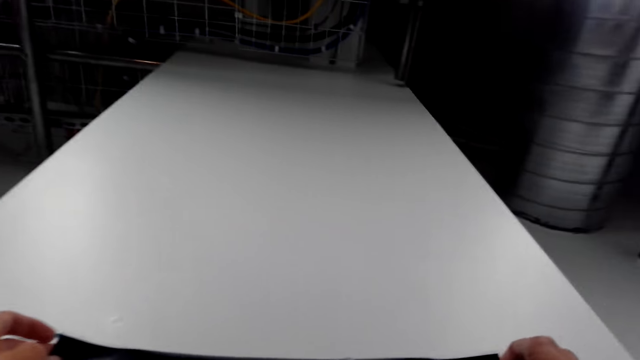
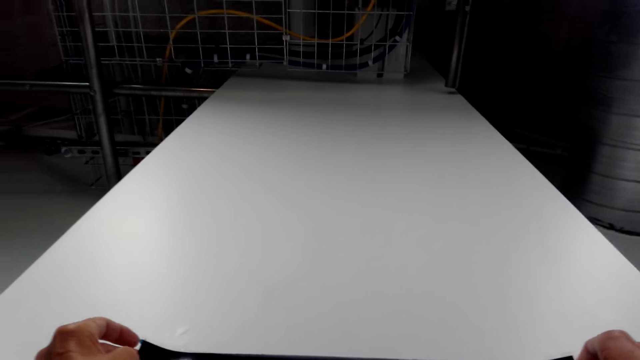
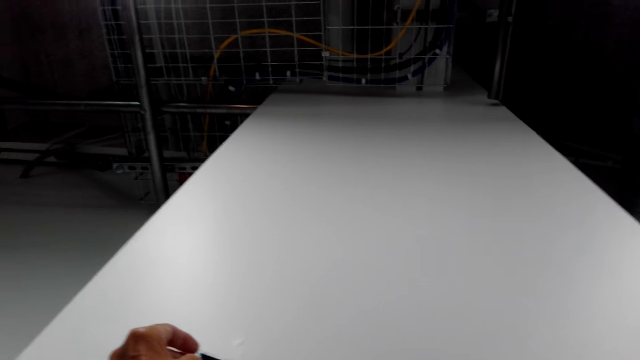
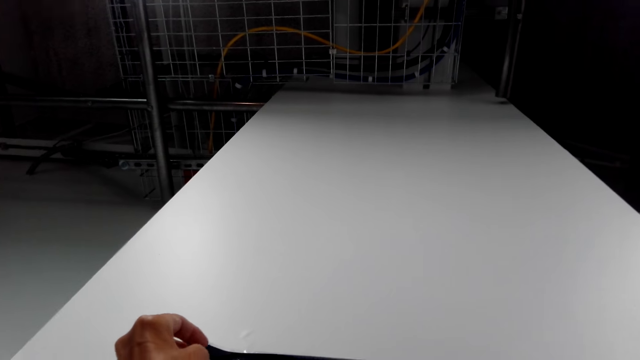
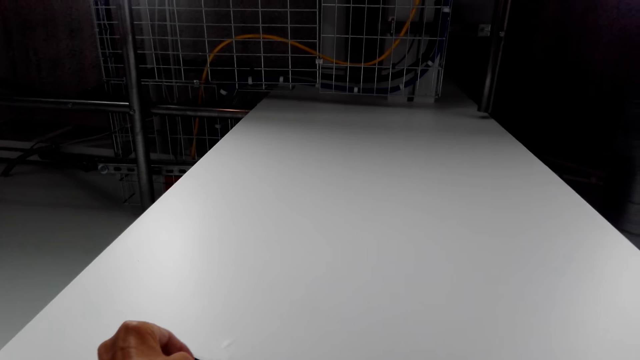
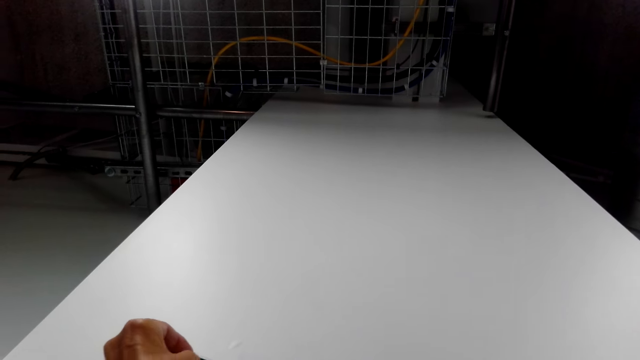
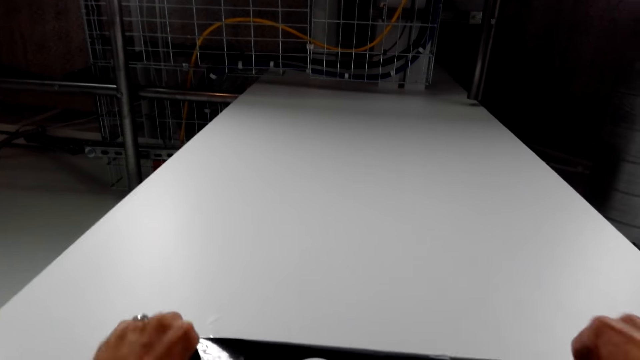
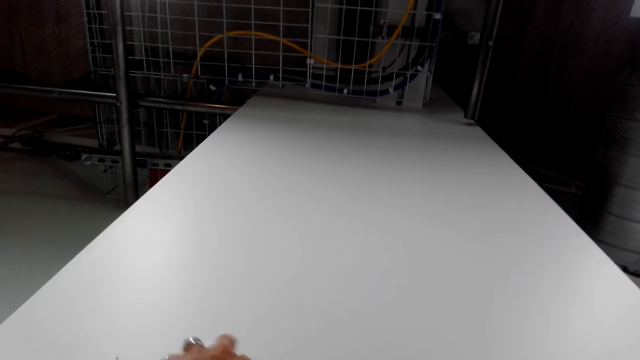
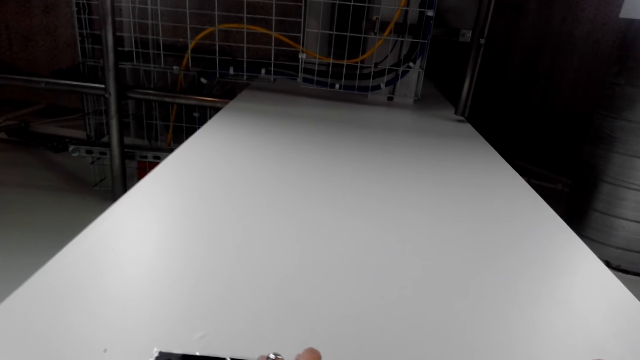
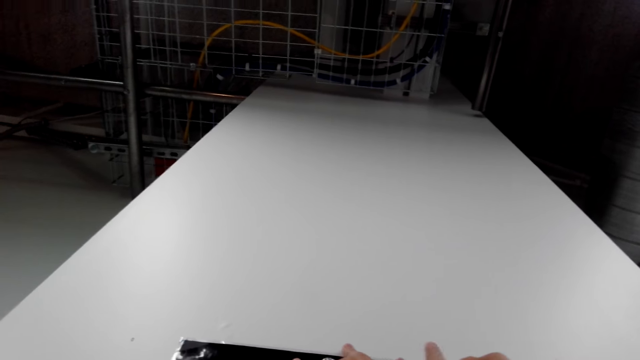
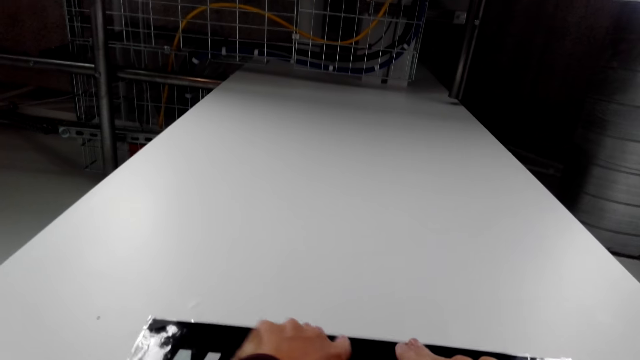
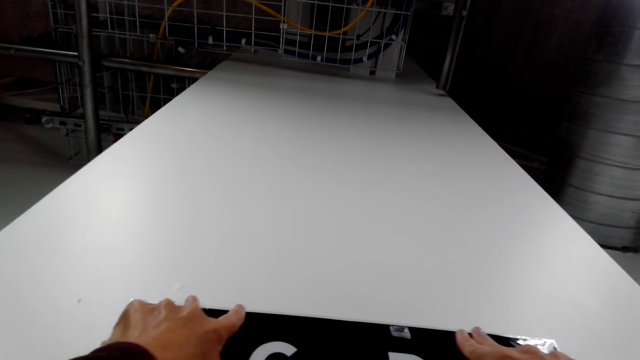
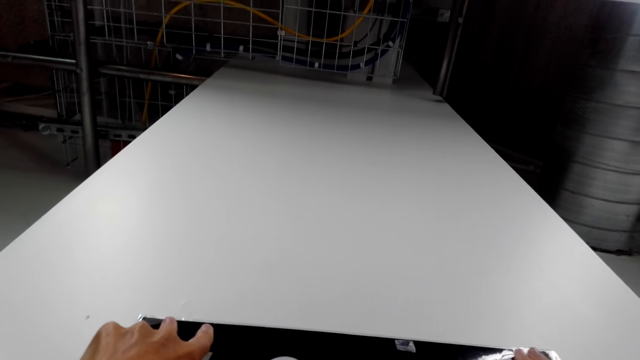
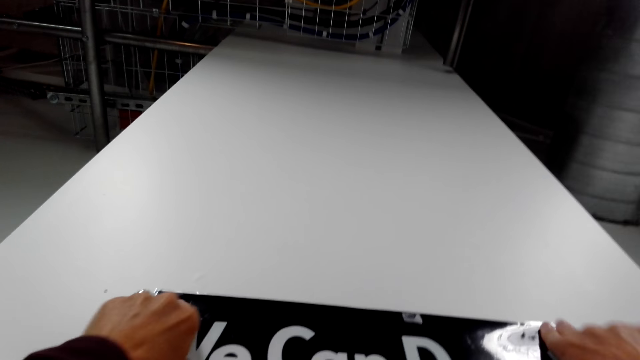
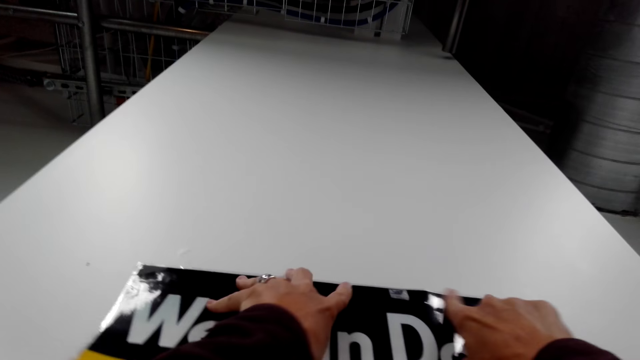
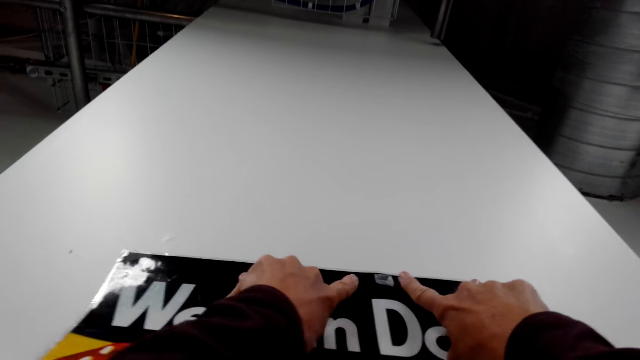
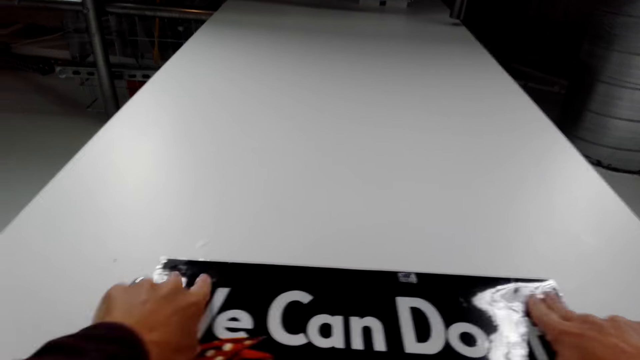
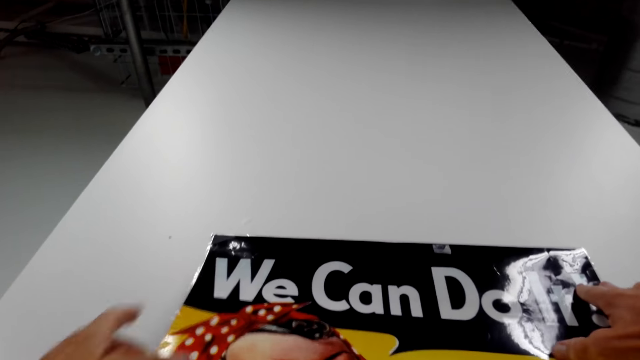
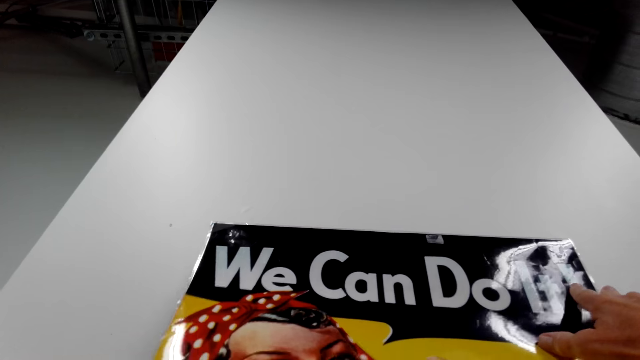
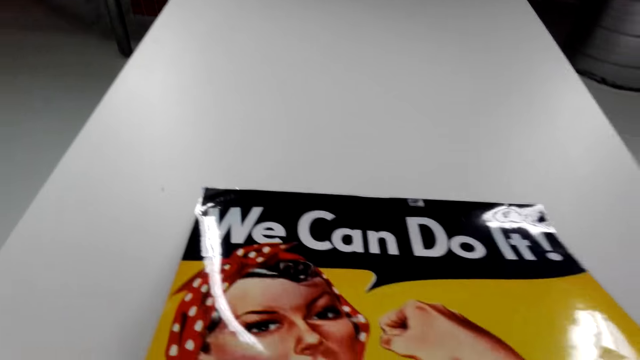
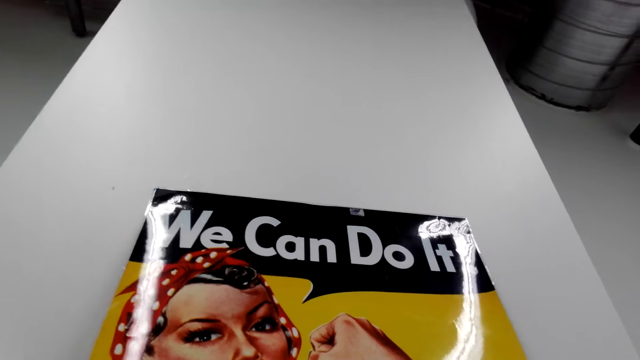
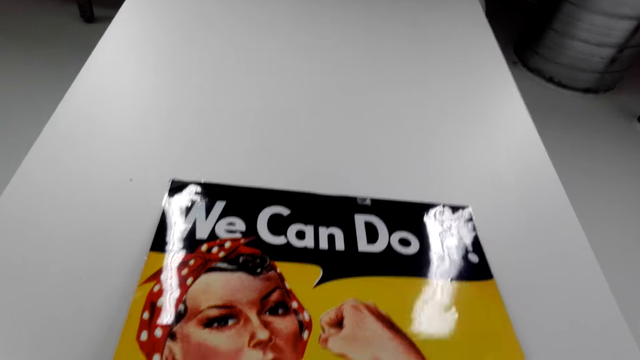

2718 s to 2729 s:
The camera wearer touches a chart on the wall.

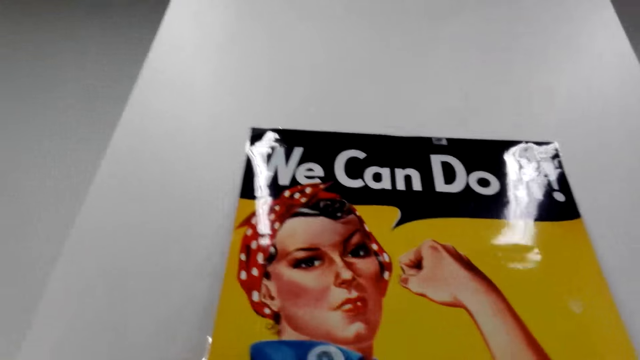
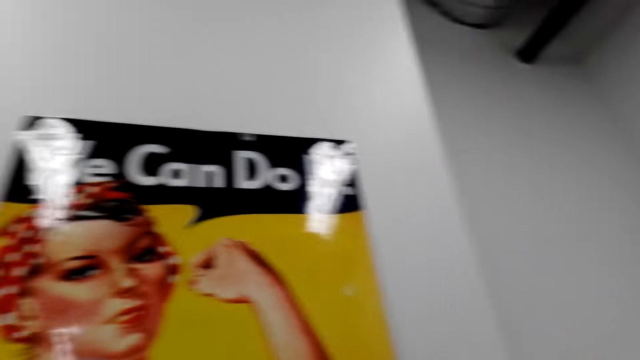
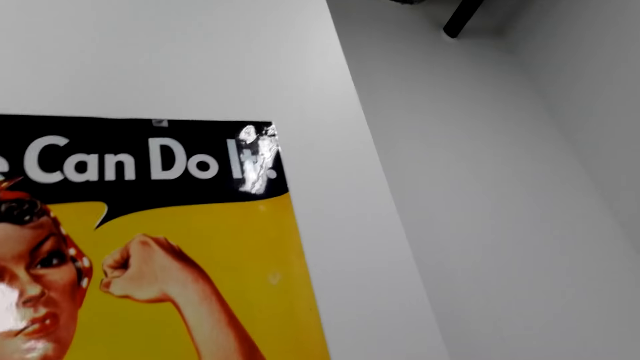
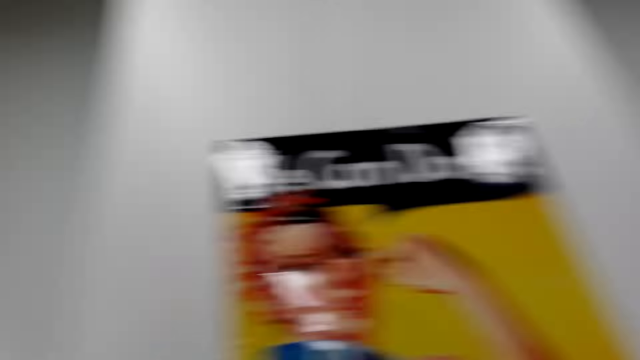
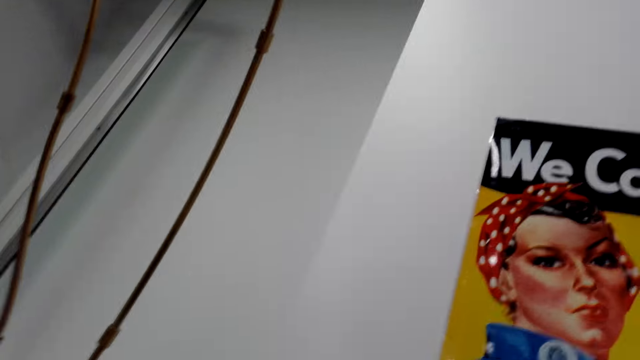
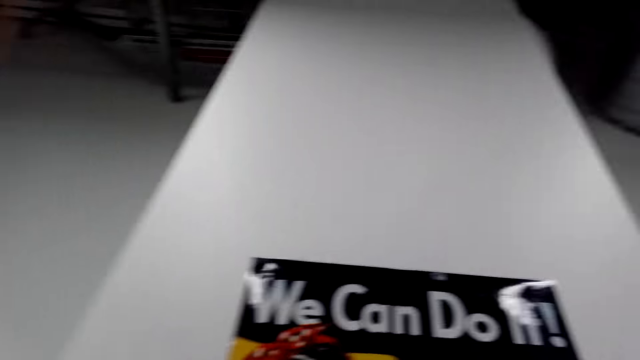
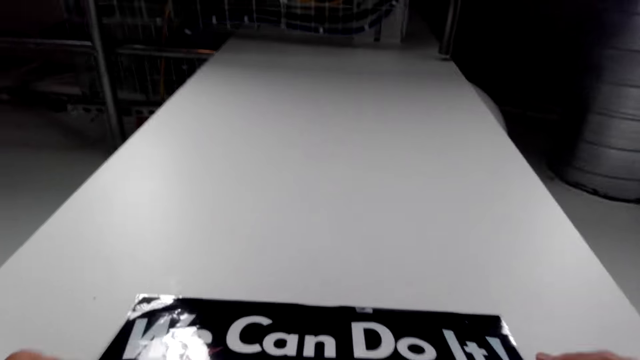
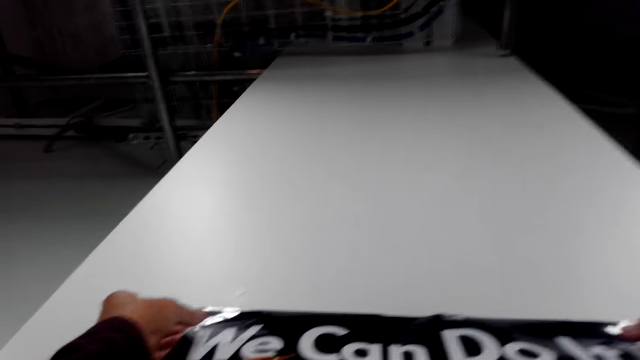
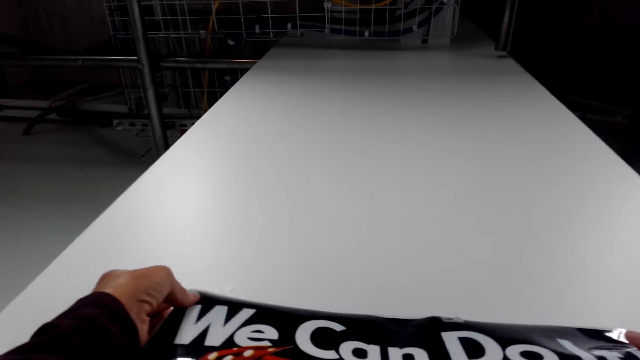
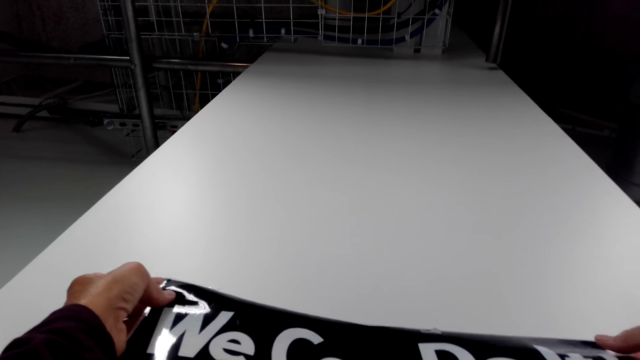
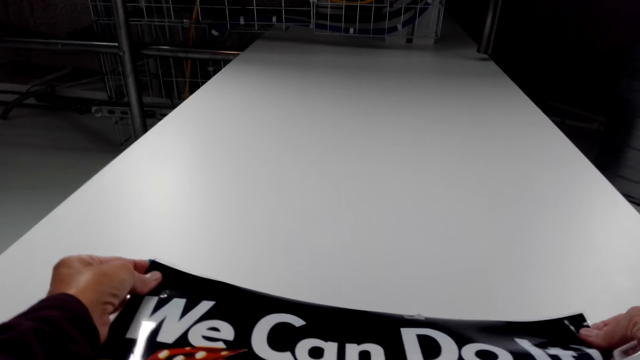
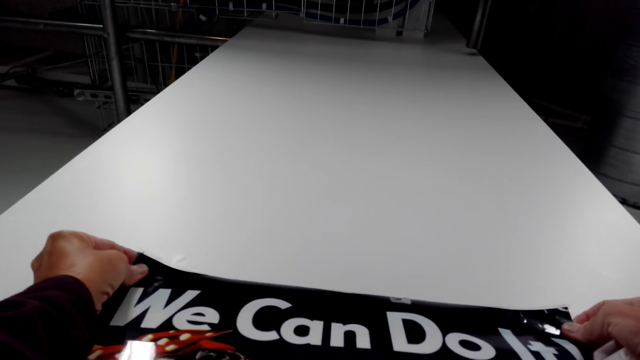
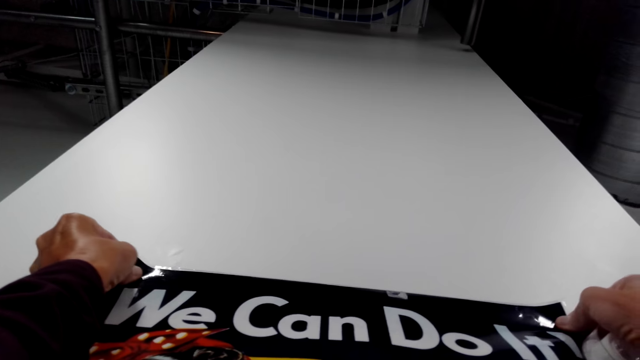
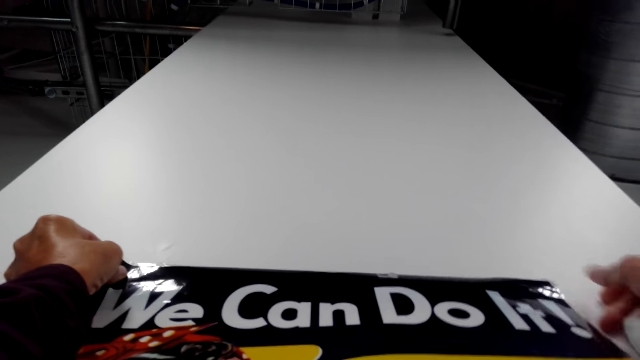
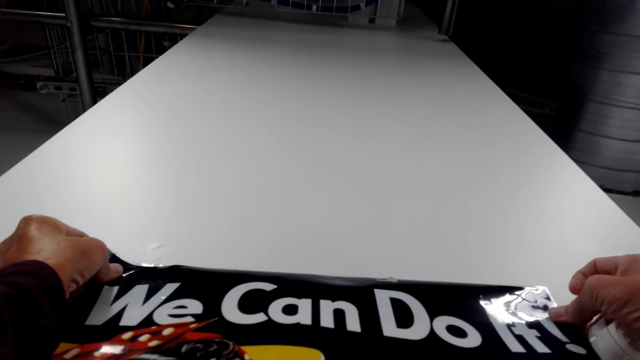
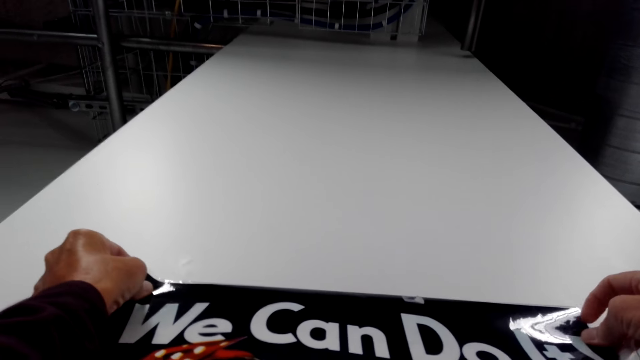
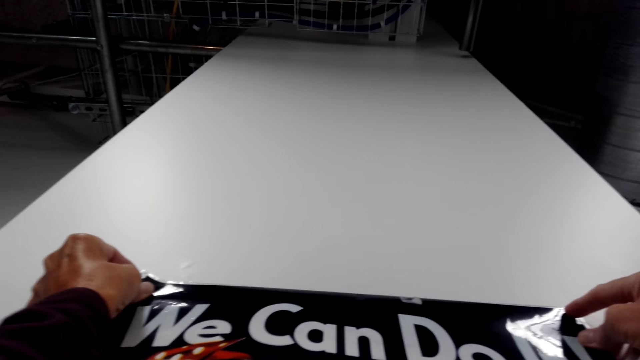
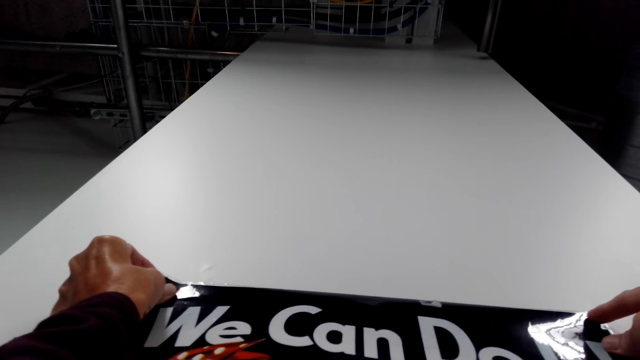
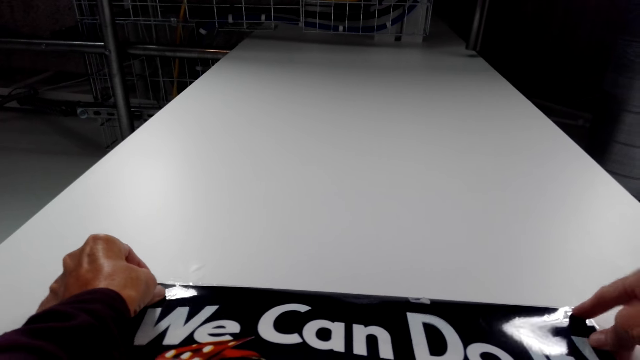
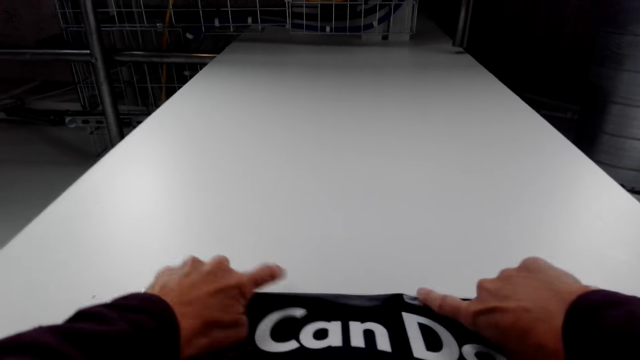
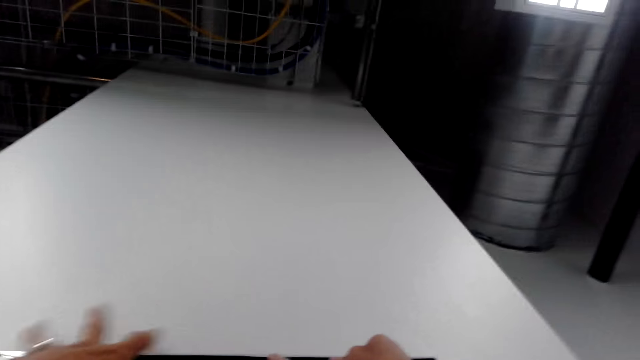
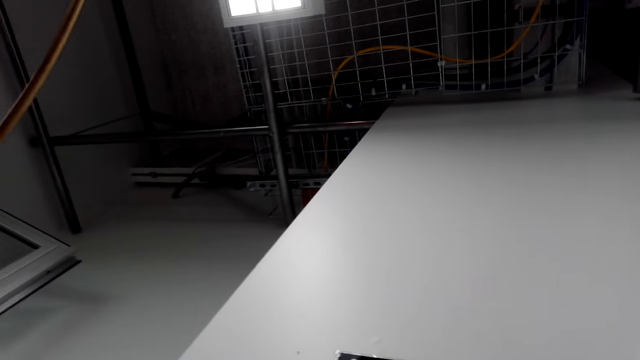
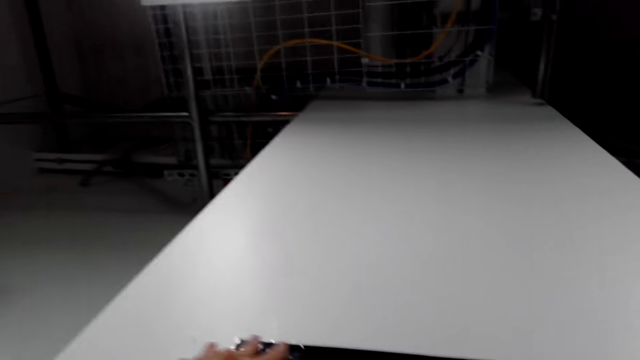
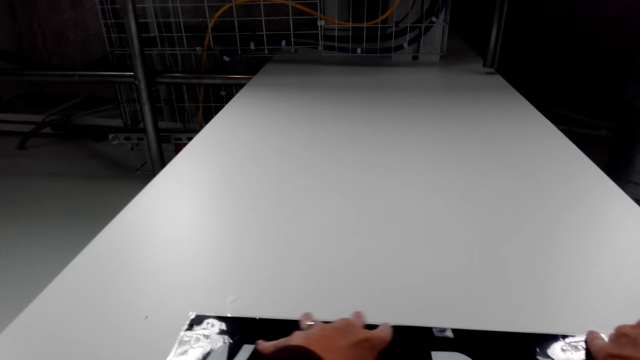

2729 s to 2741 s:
The camera wearer pins the chart on the wall.
